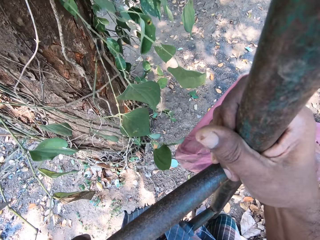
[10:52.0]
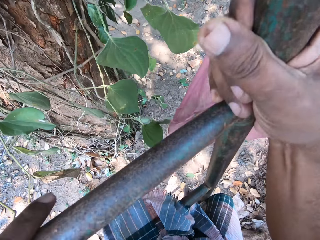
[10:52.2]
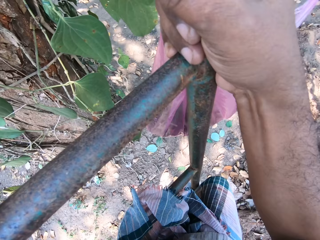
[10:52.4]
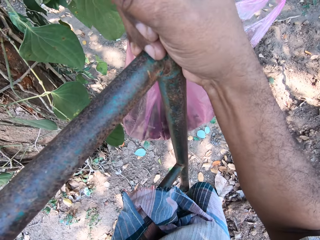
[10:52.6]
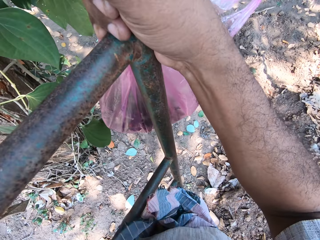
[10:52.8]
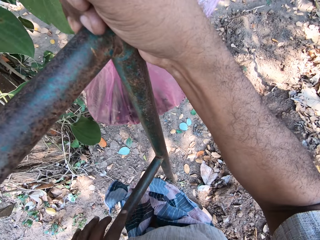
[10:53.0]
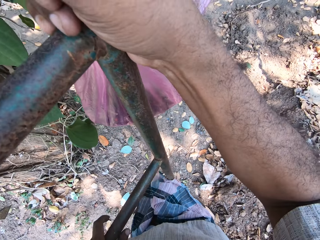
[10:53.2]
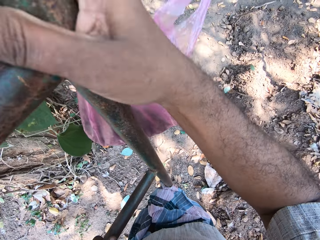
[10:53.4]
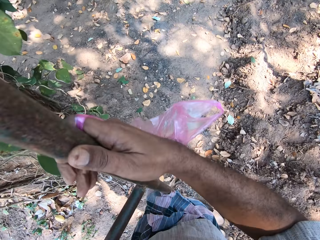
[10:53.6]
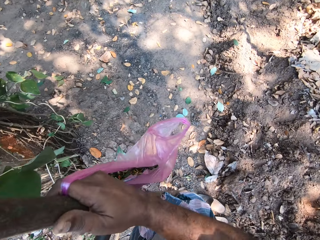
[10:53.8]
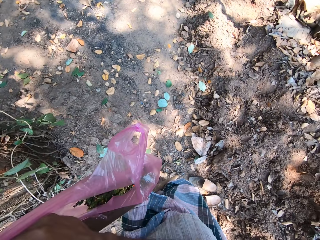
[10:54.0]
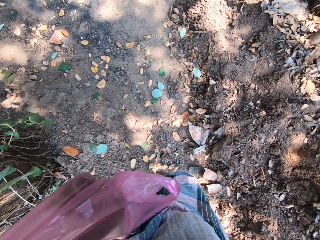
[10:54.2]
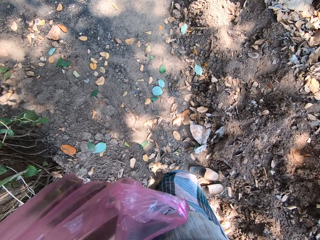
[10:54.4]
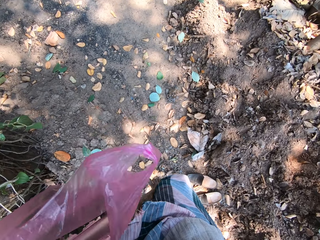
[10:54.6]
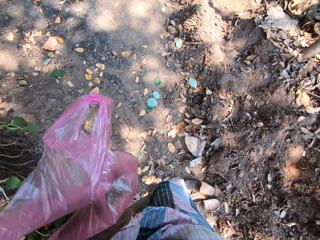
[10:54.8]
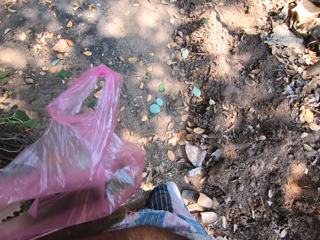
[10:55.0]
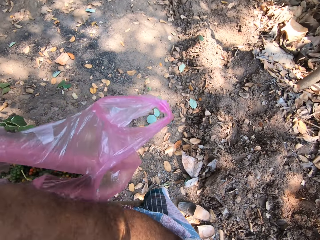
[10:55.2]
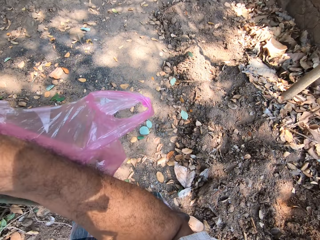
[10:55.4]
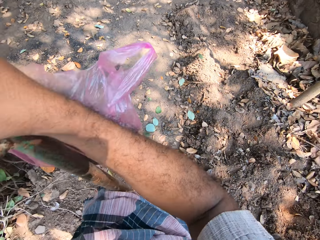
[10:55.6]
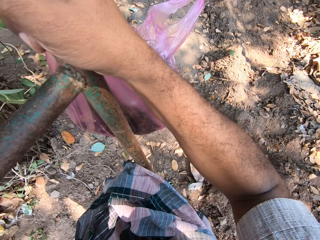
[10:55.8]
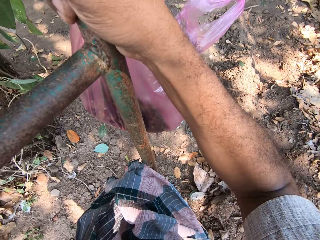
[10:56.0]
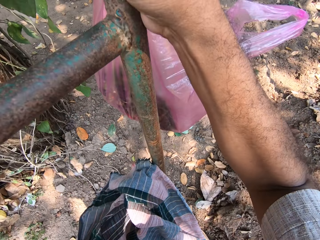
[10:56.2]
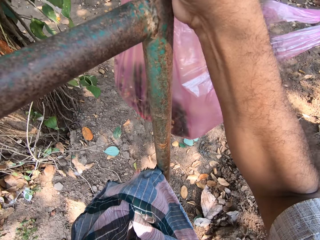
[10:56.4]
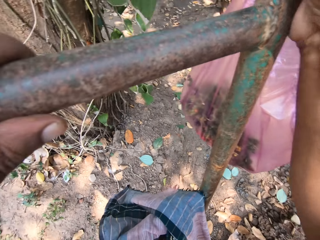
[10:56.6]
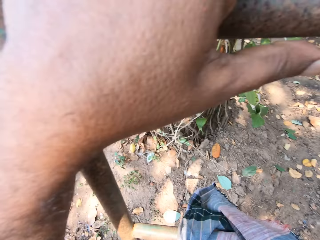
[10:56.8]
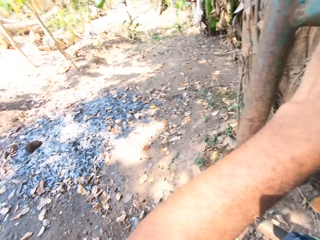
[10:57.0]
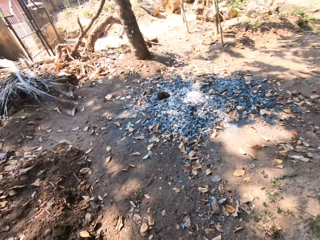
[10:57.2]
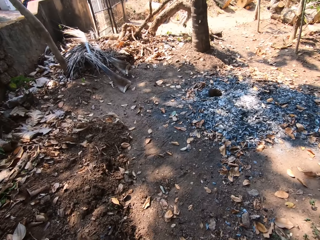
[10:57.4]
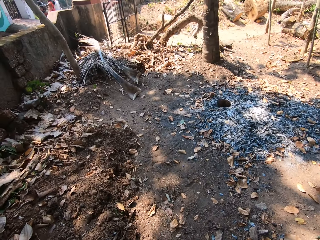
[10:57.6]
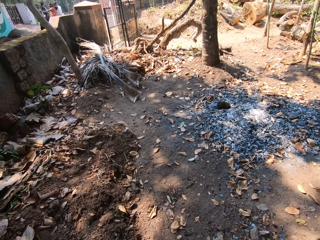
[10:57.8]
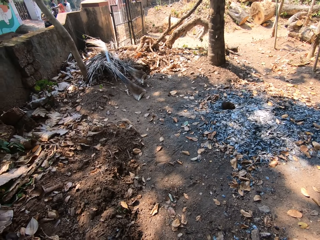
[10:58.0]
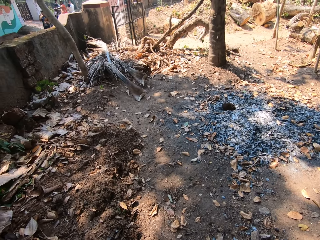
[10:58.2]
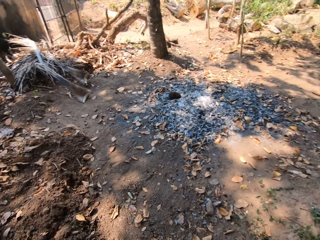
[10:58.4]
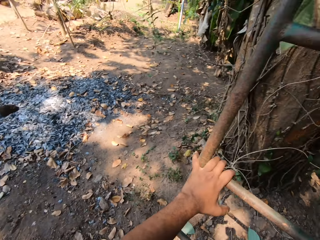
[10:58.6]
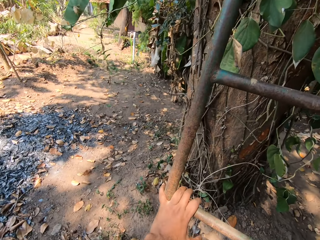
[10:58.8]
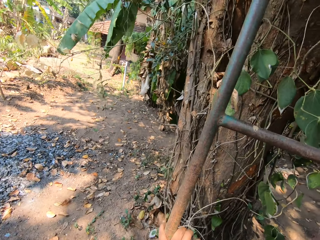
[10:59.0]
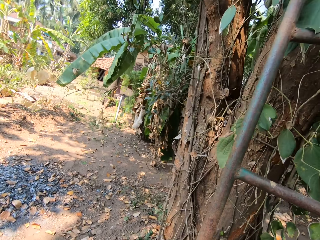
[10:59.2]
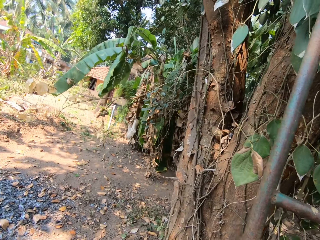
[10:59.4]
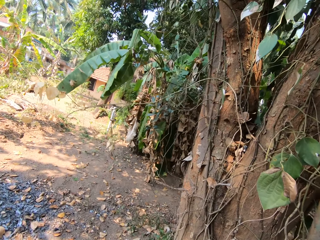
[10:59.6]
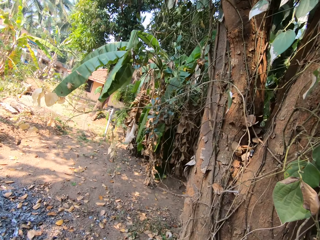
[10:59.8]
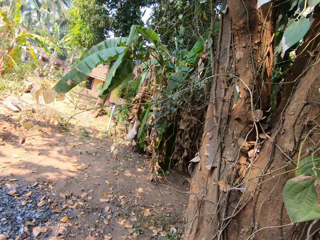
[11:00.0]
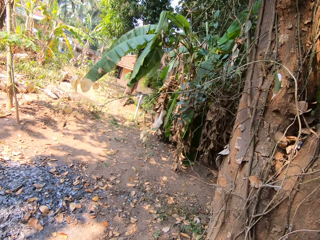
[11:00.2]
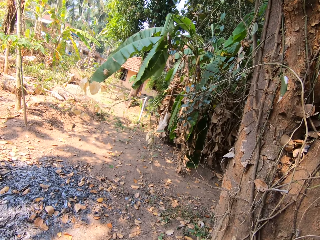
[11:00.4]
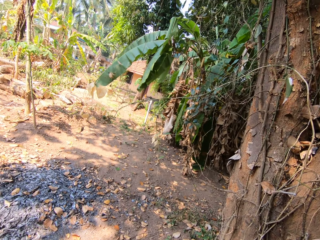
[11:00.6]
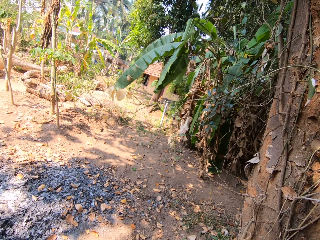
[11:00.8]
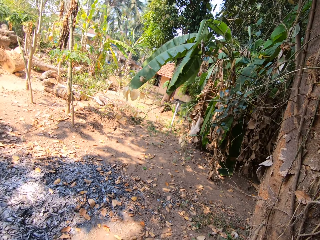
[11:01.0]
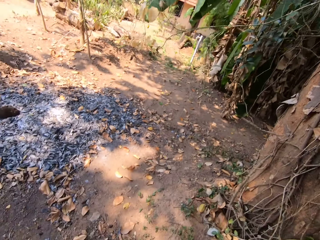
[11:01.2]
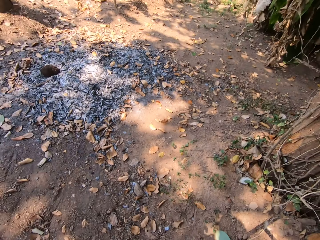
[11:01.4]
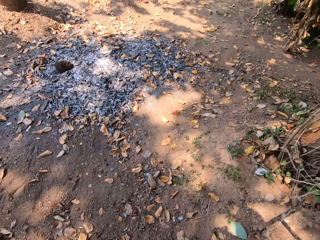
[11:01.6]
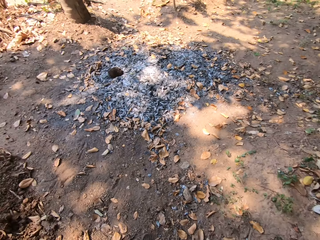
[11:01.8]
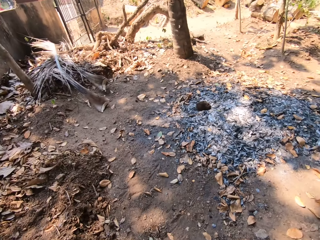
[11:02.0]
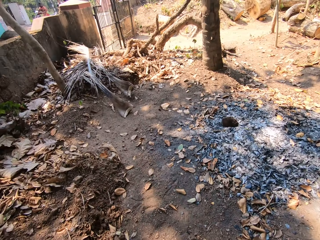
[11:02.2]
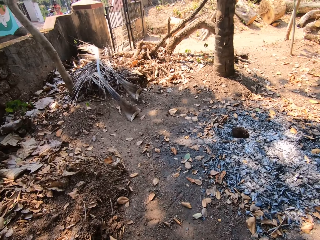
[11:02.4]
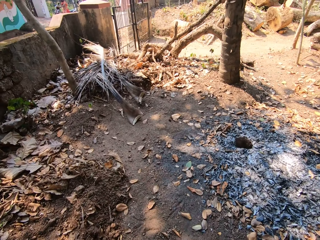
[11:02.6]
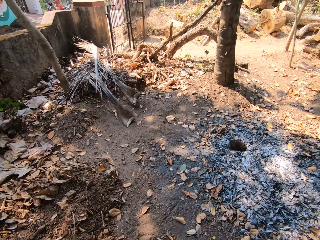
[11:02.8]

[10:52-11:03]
The camera wearer climbs down the ladder. He adjusts his right hand on the ladder. He looks around. He holds the ladder. He looks around.

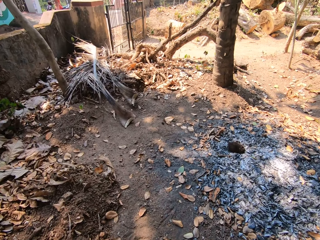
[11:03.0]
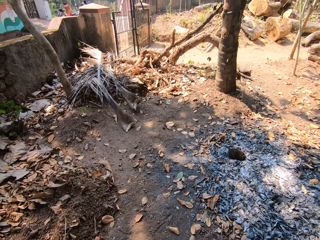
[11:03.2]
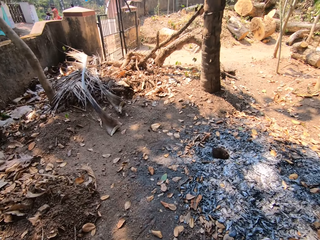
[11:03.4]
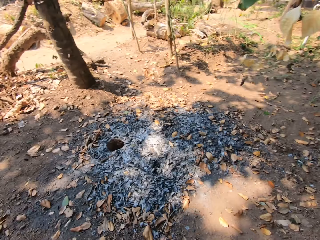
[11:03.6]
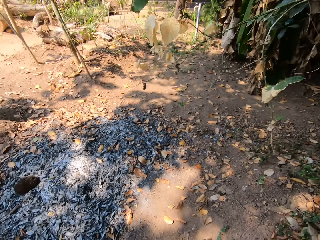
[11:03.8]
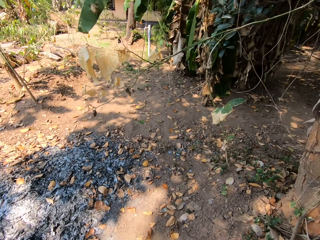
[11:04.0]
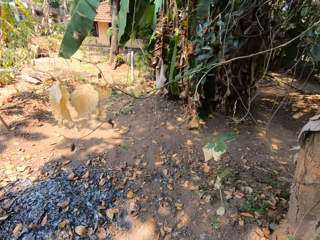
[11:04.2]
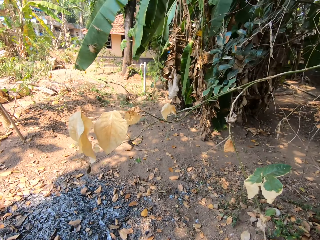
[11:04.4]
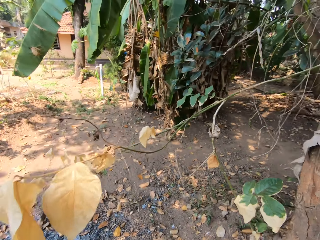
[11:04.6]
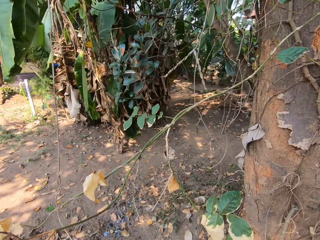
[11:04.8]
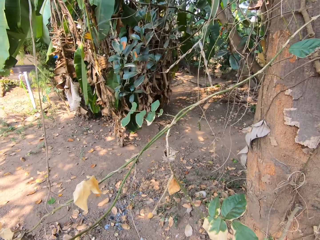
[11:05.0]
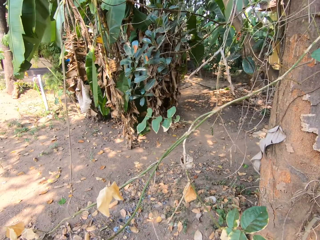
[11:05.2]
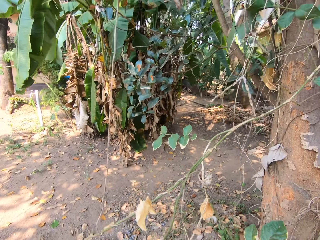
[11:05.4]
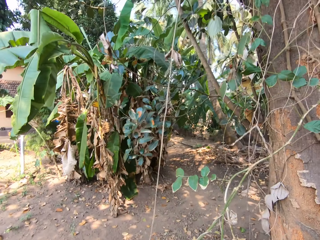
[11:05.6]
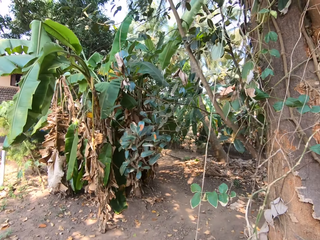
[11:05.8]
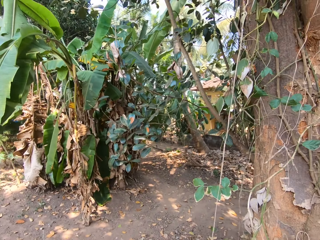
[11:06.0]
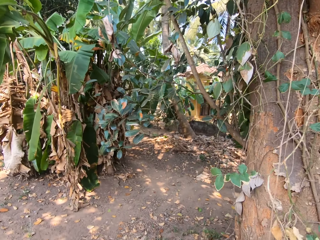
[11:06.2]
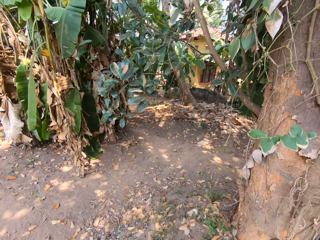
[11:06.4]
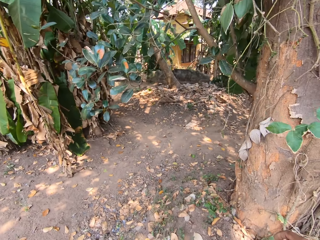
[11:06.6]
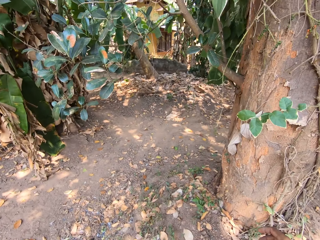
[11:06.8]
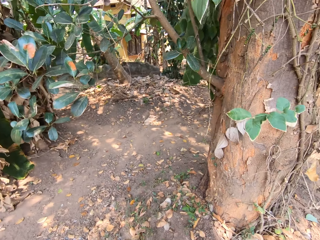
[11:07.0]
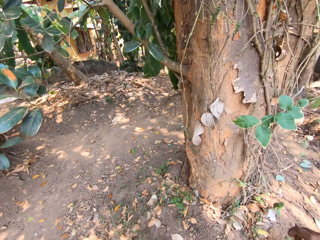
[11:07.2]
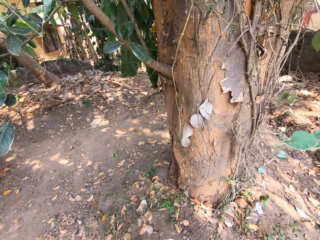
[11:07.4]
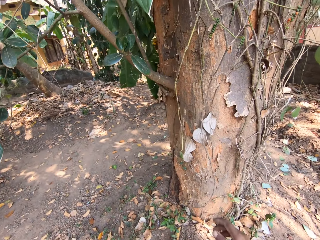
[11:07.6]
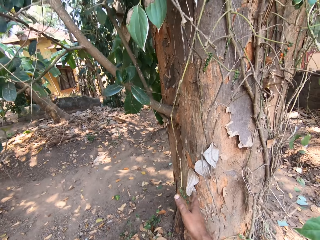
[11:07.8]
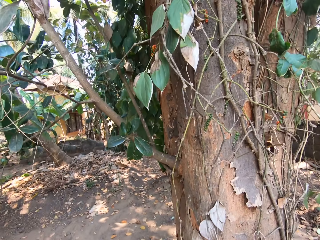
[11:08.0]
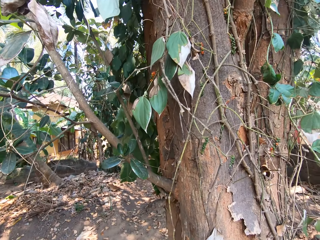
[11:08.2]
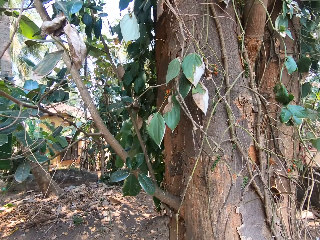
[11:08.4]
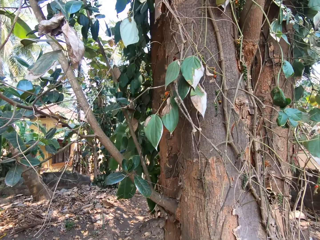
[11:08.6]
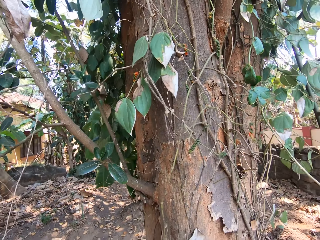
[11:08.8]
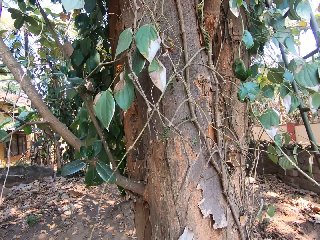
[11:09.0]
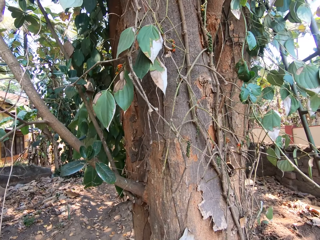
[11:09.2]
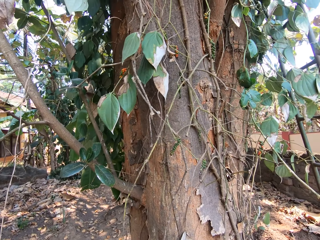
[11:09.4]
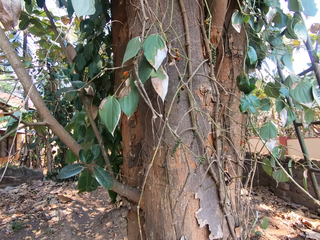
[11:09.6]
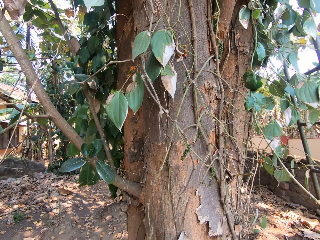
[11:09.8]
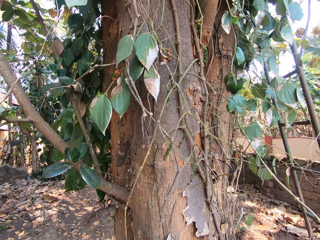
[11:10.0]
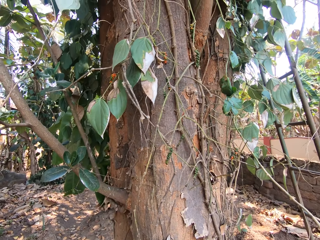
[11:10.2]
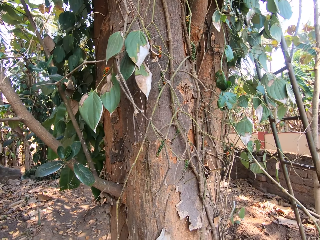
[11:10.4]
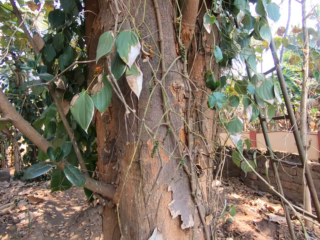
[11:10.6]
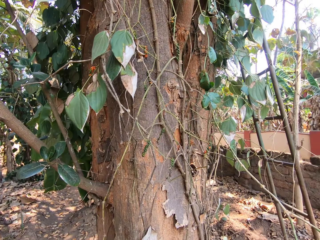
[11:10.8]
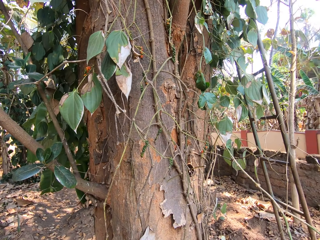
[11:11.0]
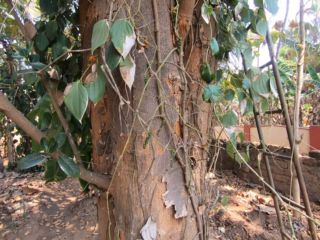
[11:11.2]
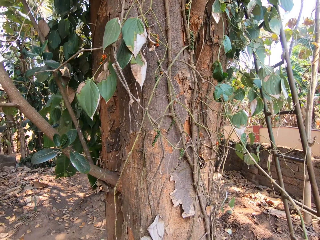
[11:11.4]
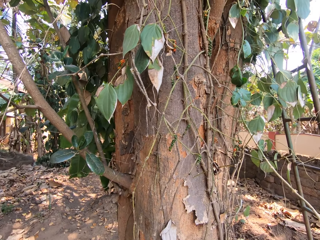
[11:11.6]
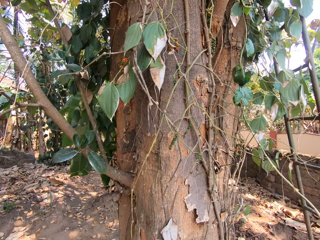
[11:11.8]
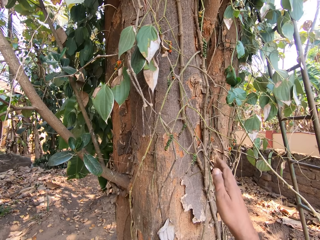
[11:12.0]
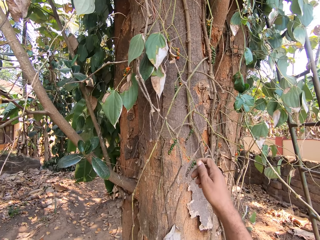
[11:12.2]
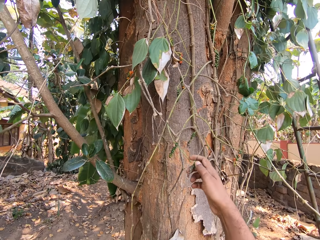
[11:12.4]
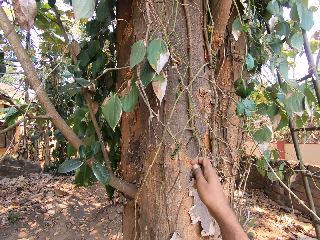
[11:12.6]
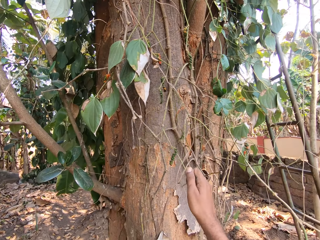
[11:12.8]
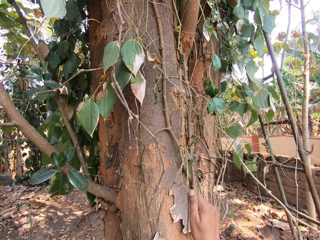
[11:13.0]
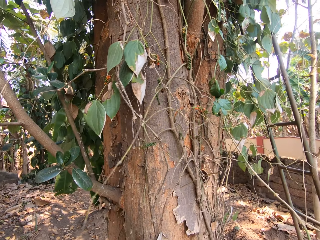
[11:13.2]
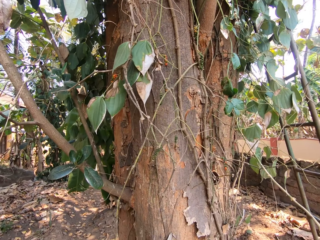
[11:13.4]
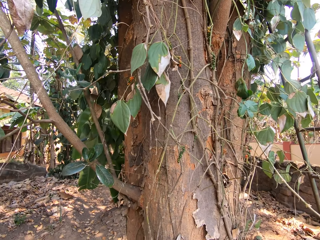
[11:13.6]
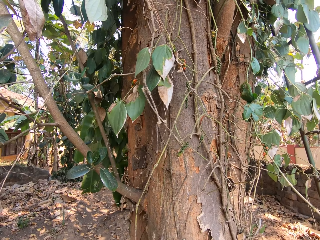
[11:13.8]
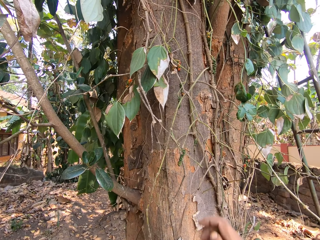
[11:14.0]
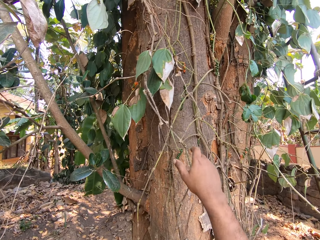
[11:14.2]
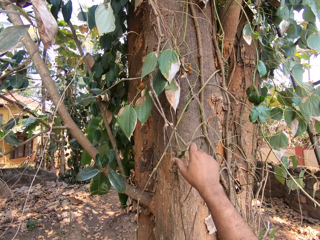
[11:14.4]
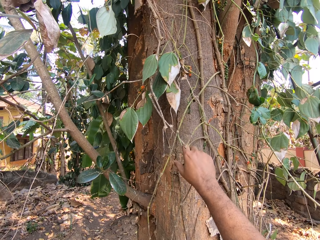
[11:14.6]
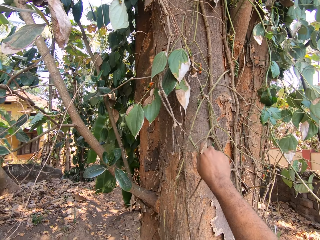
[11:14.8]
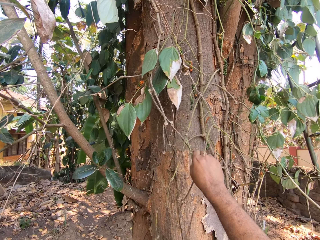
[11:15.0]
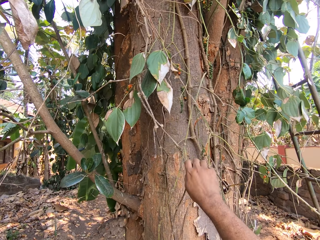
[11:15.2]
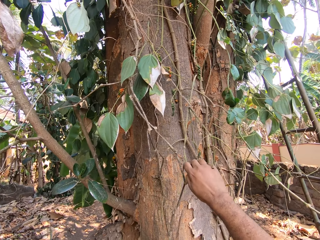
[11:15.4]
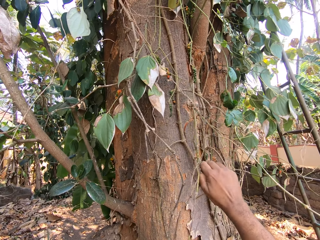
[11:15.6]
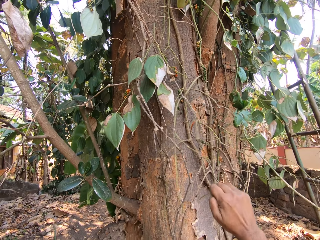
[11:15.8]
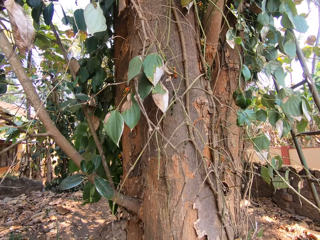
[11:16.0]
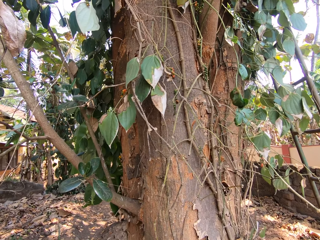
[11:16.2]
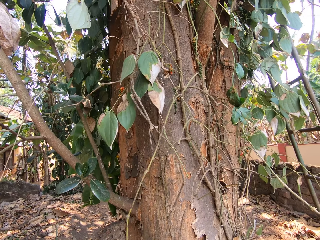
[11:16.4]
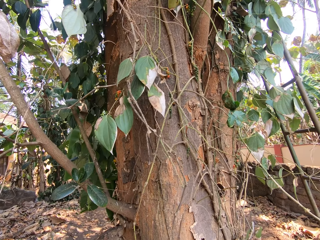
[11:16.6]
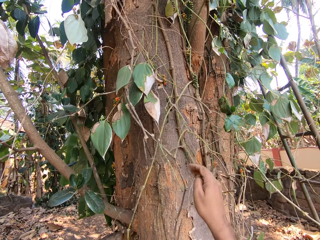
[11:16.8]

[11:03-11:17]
The camera wearer walks in the farm. He looks around. He holds the tree branch with his right hand. He plucks the fruit on the tree branch with his right hand. He plucks the fruit again.
